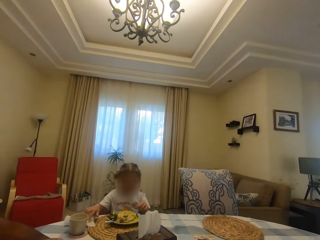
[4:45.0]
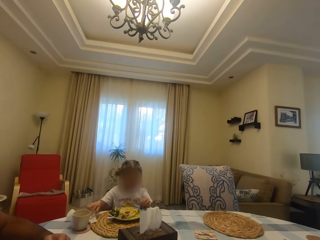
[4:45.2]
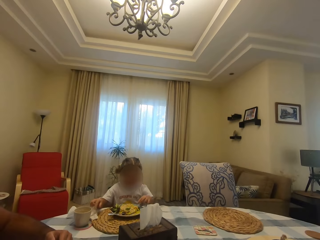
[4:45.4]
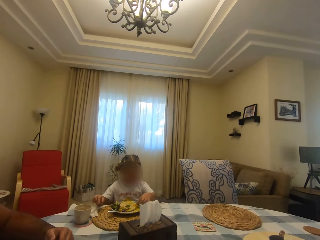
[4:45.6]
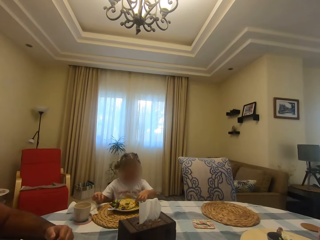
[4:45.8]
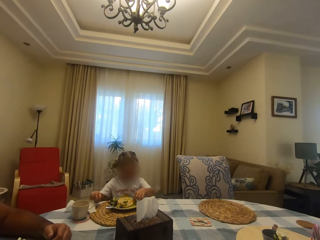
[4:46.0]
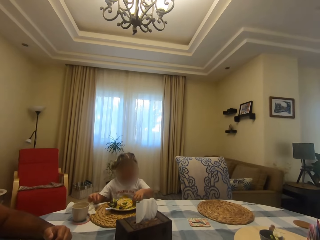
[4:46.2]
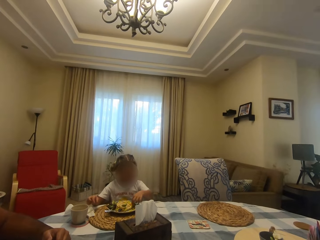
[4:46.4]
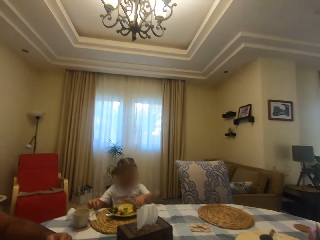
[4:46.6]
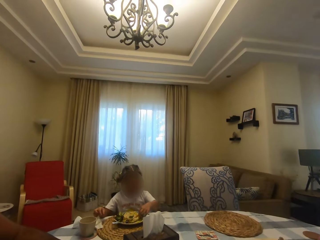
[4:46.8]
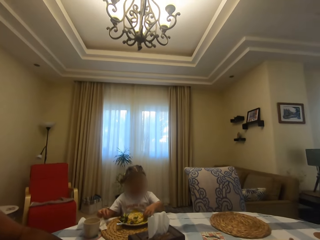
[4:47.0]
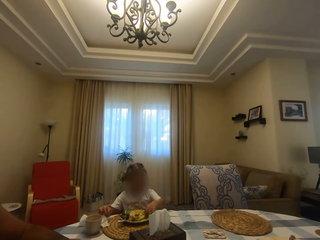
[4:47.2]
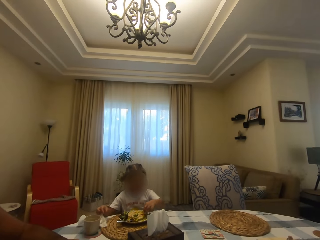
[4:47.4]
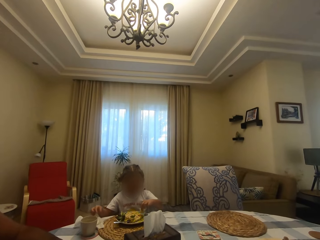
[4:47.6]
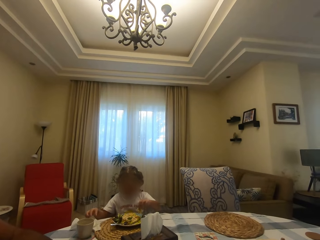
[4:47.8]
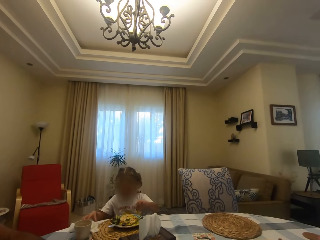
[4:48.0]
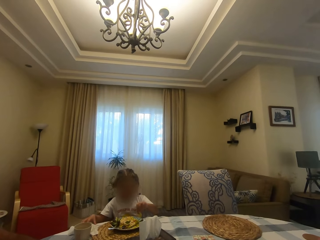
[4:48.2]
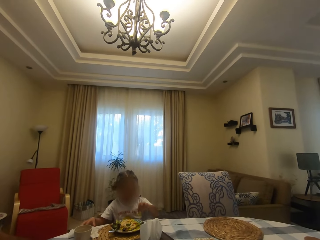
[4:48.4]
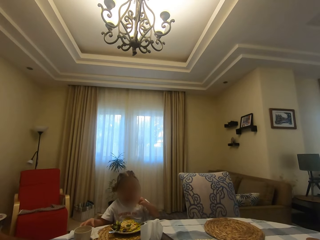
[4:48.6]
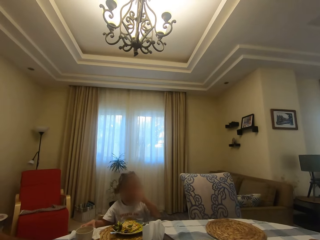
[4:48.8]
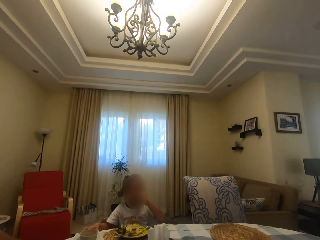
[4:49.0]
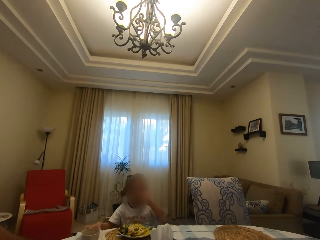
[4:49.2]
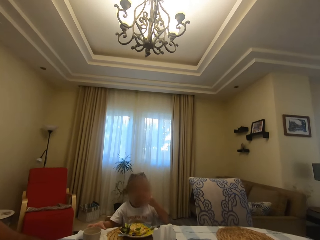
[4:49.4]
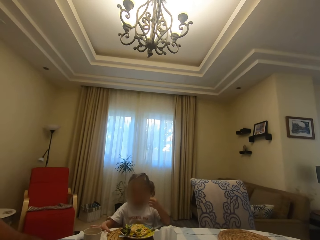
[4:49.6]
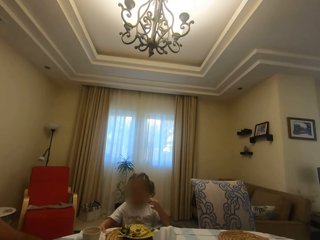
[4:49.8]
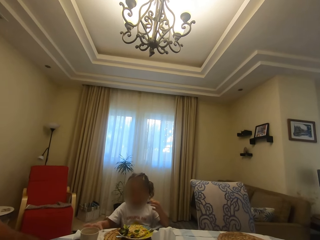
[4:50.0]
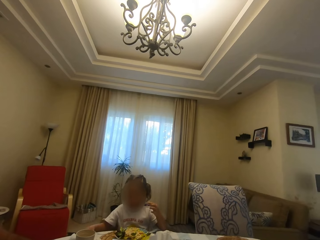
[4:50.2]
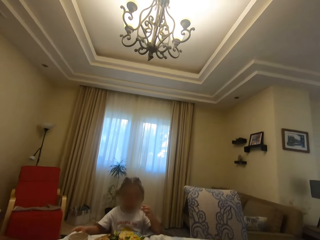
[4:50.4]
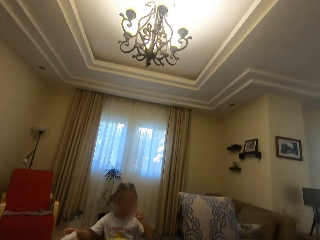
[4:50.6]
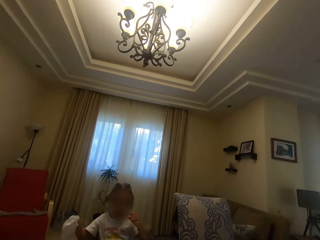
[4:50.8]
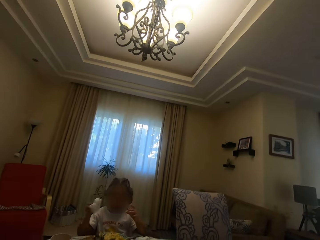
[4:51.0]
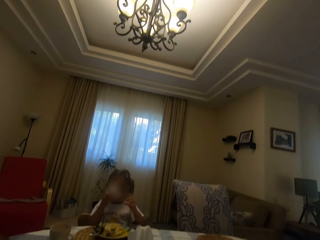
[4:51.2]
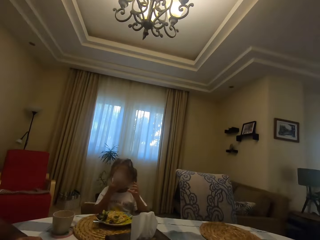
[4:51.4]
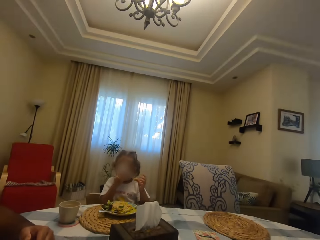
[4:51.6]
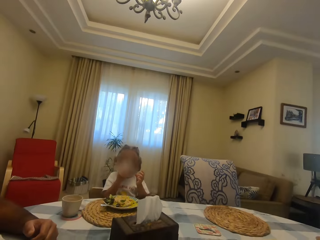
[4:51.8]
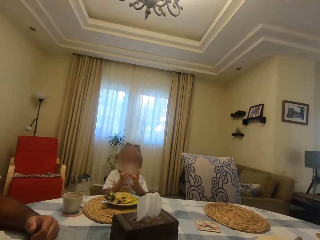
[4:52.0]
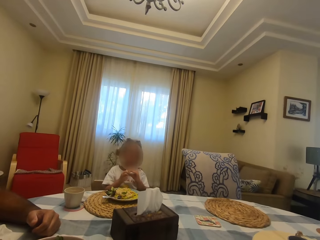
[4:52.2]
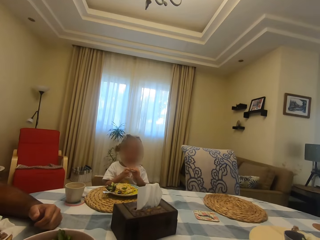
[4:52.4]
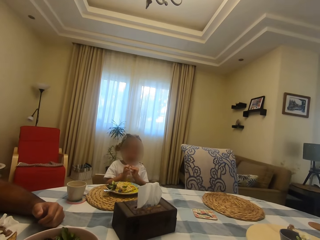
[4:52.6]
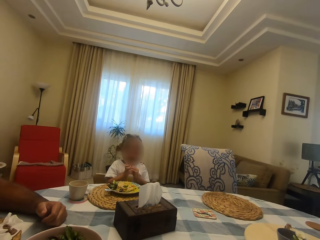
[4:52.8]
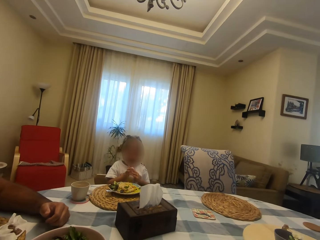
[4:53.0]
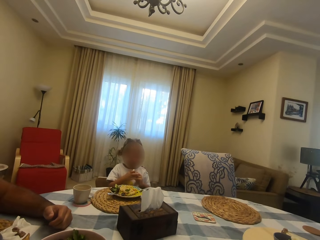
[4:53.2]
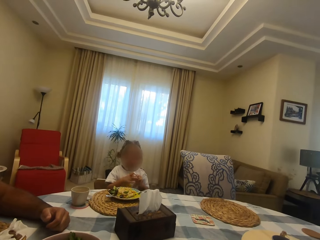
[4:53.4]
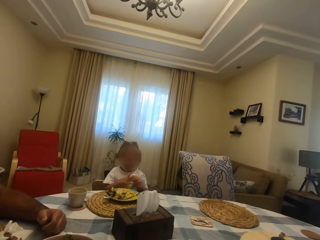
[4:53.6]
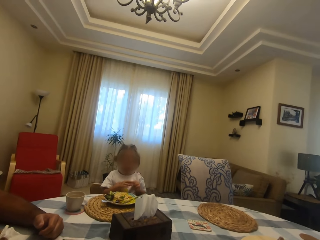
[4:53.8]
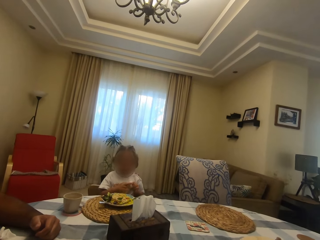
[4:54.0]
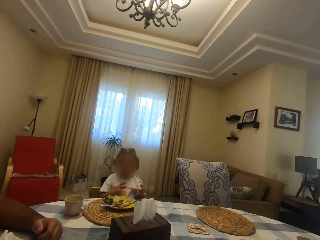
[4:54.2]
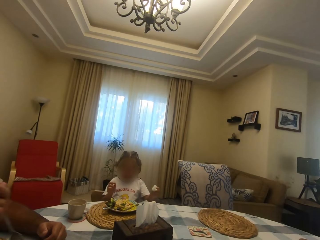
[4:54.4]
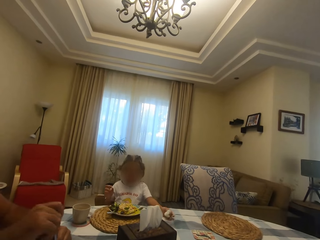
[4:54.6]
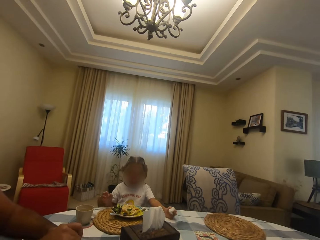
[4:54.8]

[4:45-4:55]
The camera wearer speaks. A person eats and speaks to the camera wearer. The camera wearer looks at the person. The person wipes her mouth with a serviette.

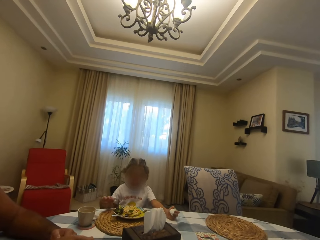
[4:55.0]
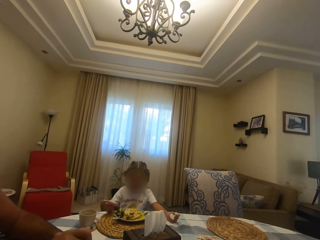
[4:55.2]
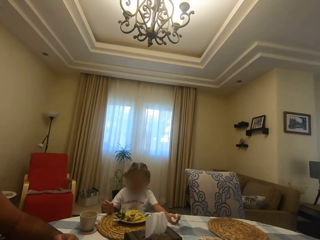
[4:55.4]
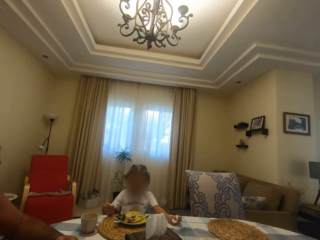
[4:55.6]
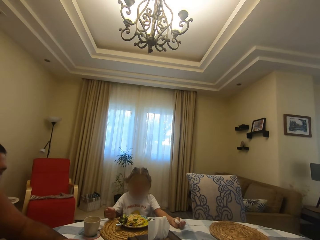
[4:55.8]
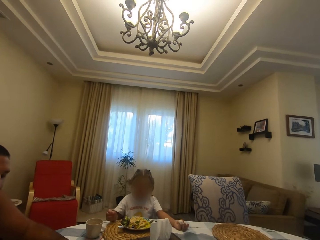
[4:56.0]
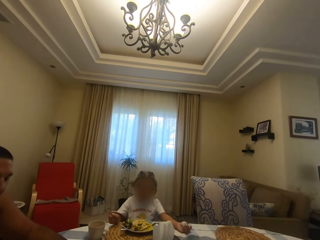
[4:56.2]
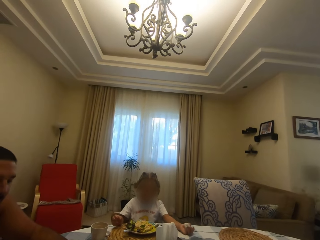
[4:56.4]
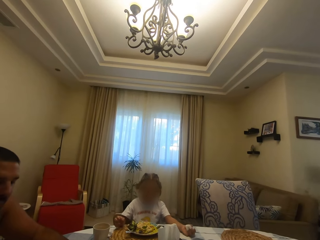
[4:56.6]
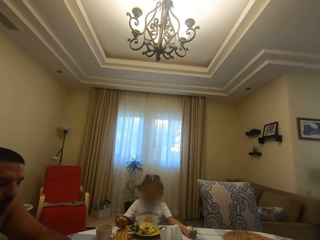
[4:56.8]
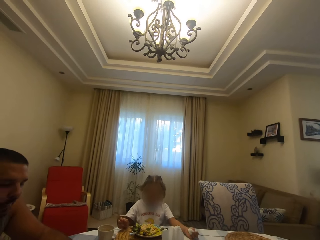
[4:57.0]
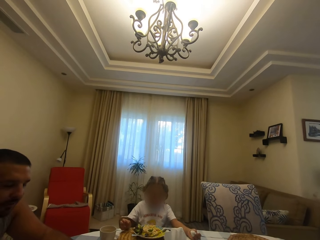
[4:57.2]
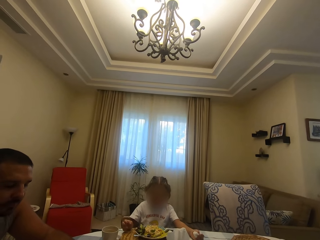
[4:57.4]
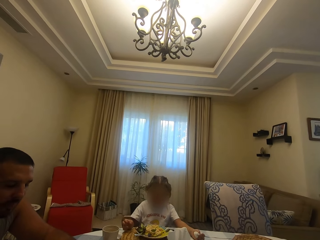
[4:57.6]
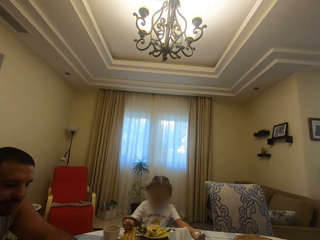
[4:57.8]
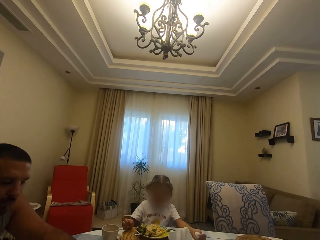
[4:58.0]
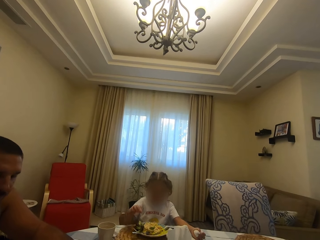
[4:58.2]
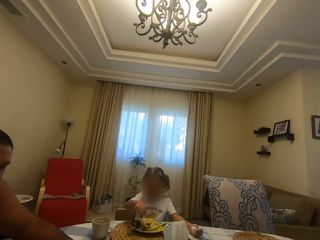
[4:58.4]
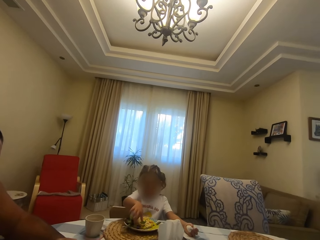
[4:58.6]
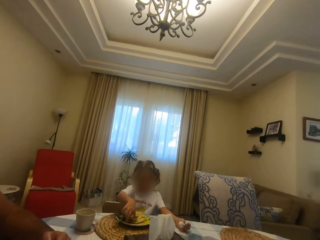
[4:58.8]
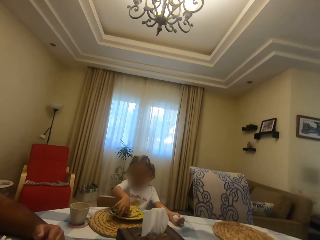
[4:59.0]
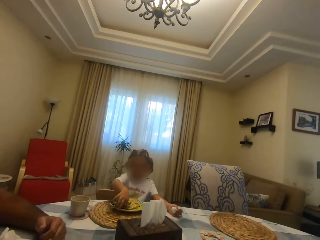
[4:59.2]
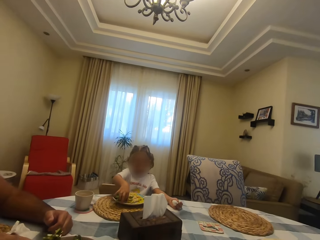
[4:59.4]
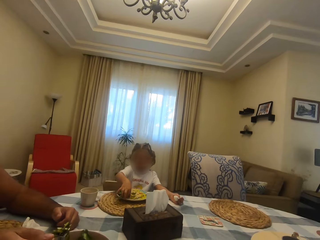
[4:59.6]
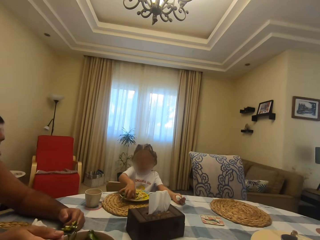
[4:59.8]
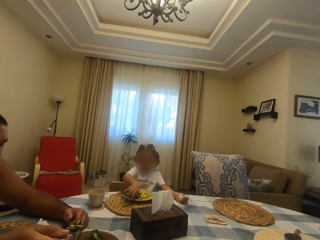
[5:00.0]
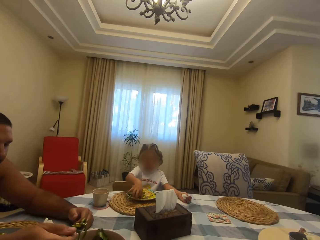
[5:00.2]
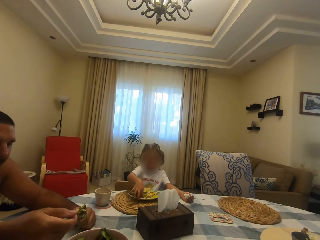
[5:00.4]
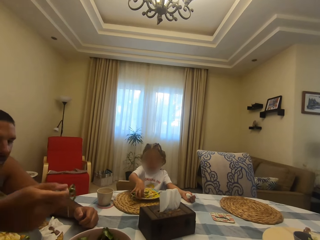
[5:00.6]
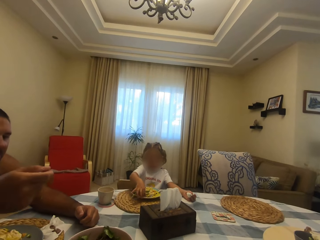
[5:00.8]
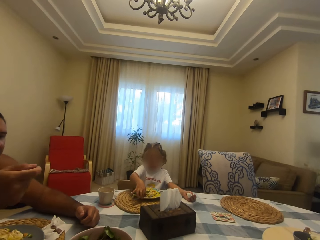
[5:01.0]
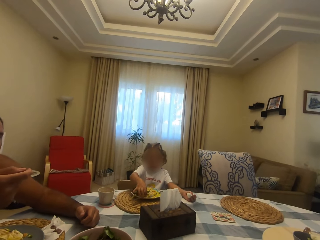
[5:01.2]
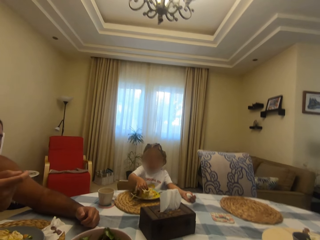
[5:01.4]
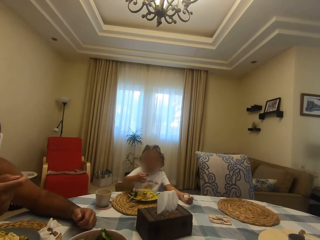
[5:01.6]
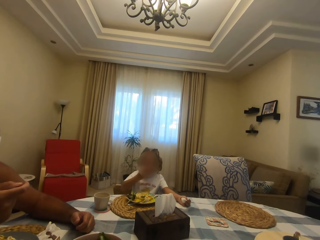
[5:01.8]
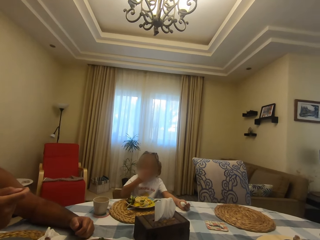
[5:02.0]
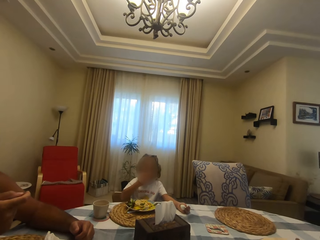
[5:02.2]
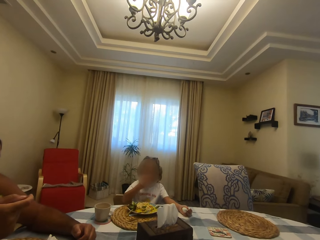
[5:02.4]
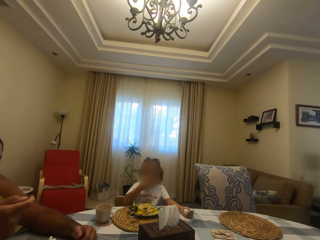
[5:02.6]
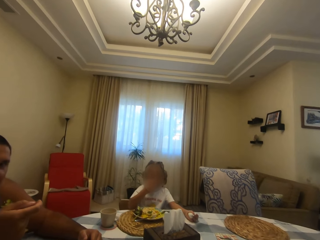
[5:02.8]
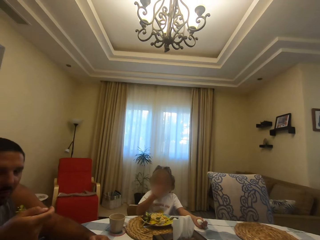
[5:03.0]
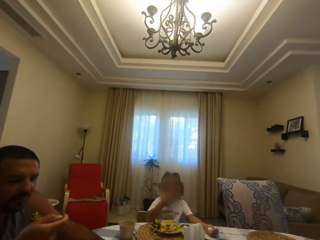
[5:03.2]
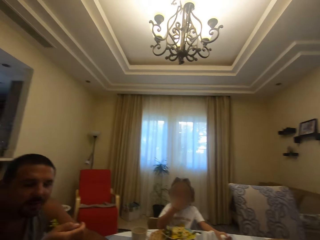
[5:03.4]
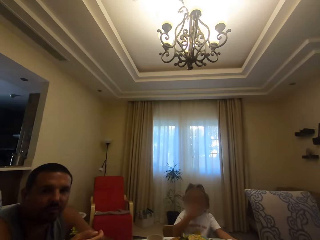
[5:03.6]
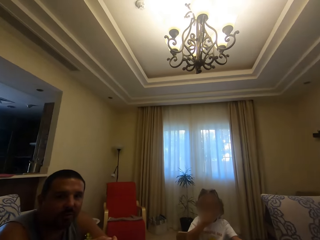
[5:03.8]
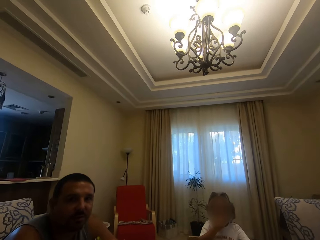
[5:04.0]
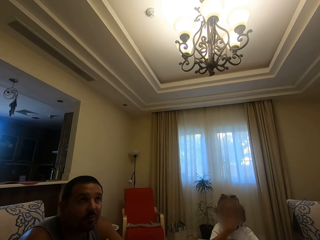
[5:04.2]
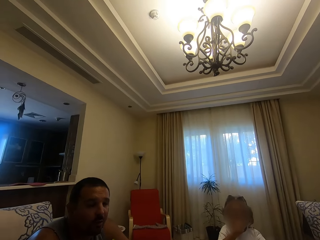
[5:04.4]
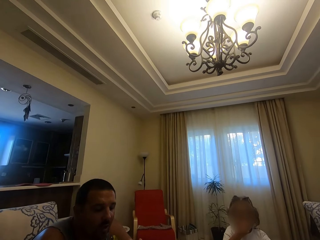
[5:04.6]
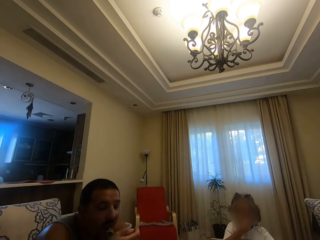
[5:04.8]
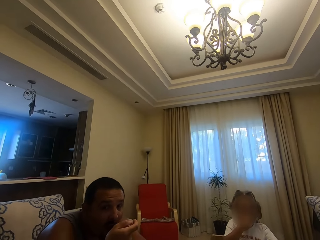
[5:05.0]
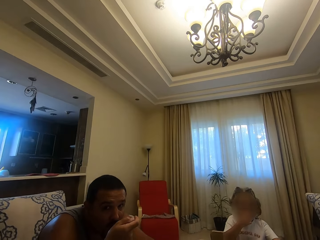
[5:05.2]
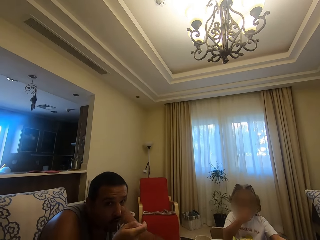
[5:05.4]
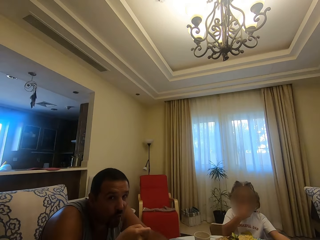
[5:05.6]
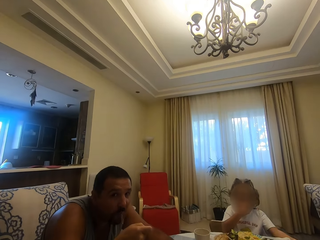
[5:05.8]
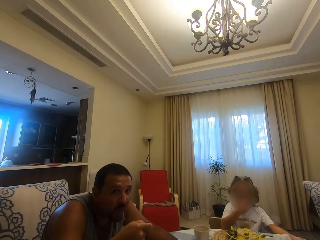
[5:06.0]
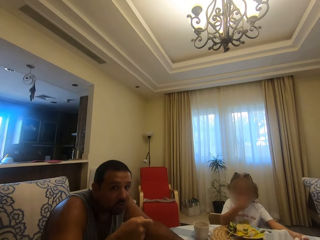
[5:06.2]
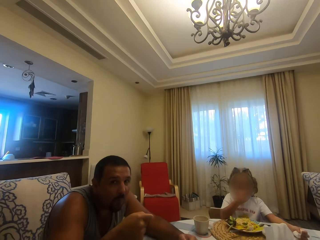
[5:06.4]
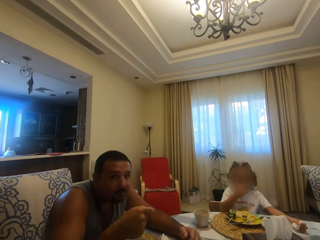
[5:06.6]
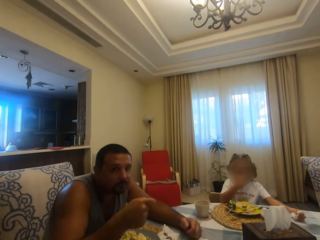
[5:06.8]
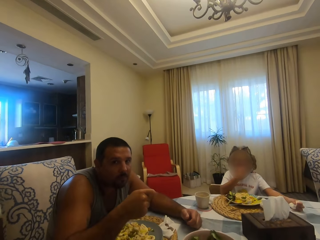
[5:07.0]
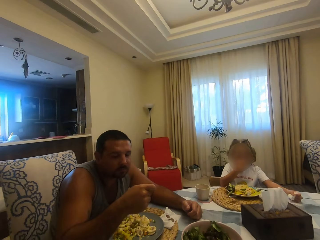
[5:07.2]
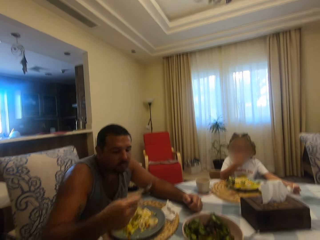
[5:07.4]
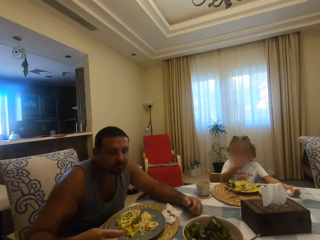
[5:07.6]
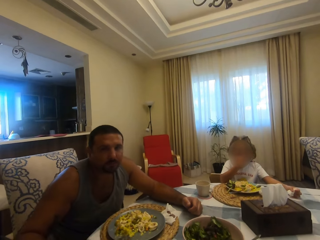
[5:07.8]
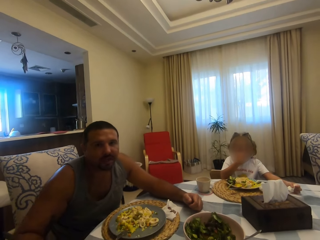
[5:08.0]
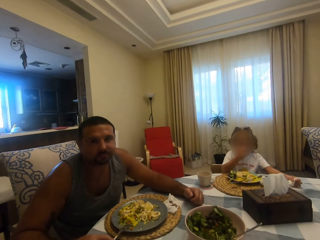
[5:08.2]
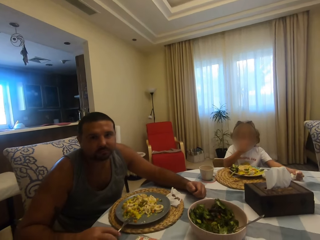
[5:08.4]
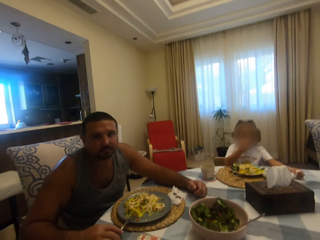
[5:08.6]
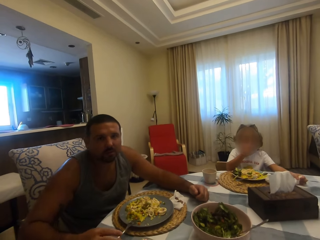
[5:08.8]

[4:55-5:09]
A man eats food. A child eats food. The camera wearer looks at the child. They look at a person. The child speaks to the camera wearer. The camera wearer looks around. The child eats. The camera wearer adjusts the camera and looks at the child.
